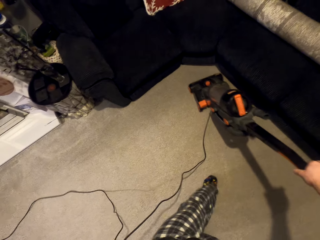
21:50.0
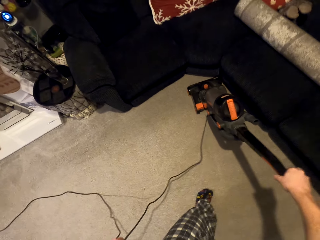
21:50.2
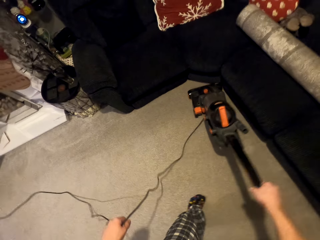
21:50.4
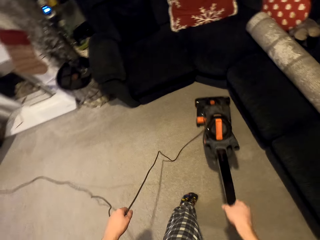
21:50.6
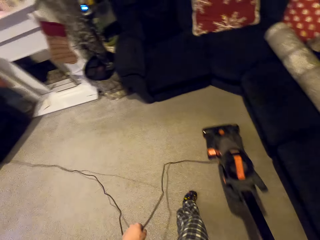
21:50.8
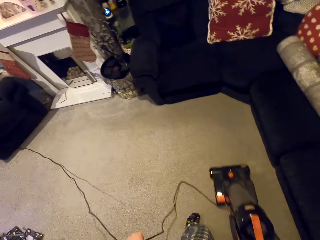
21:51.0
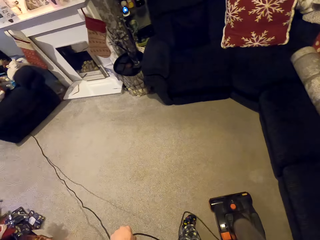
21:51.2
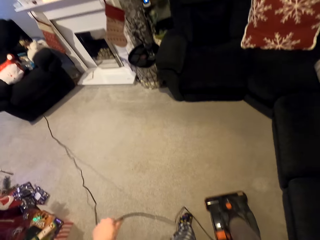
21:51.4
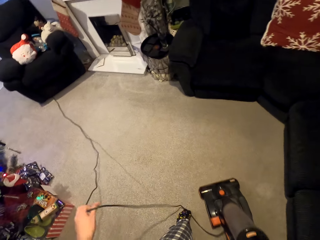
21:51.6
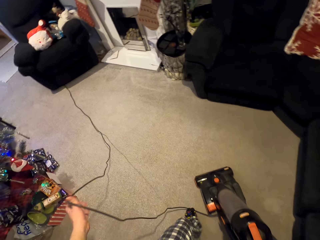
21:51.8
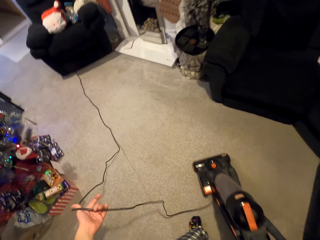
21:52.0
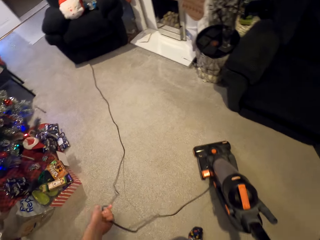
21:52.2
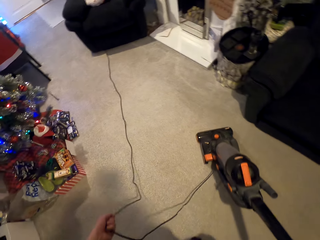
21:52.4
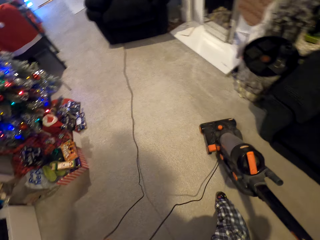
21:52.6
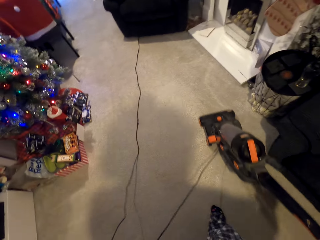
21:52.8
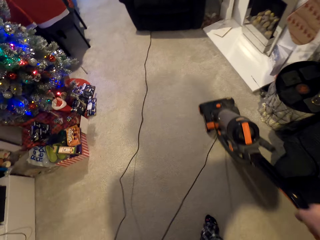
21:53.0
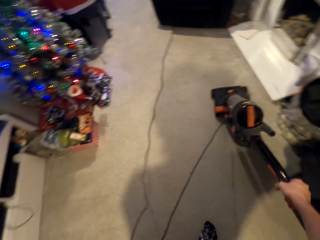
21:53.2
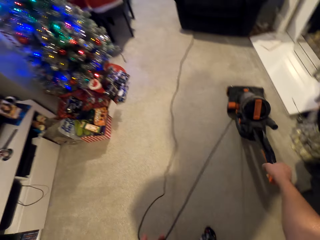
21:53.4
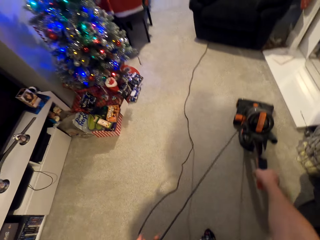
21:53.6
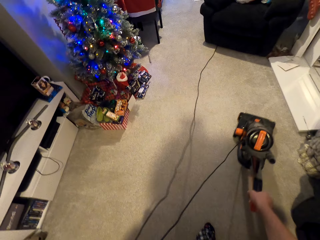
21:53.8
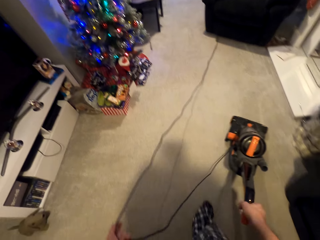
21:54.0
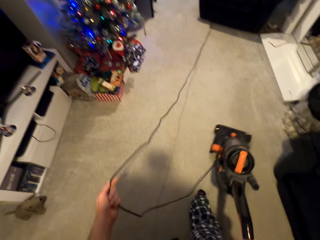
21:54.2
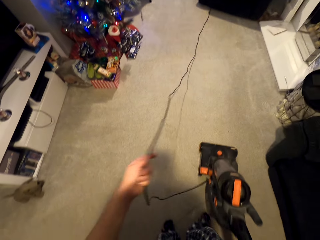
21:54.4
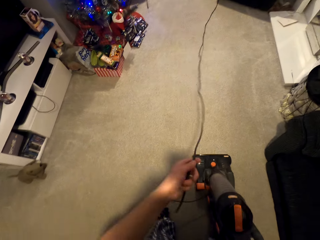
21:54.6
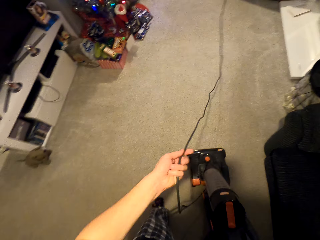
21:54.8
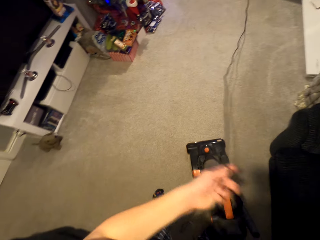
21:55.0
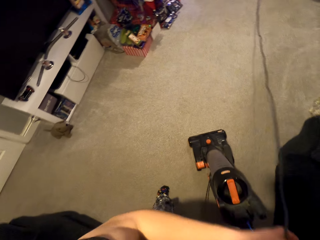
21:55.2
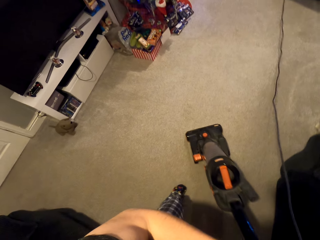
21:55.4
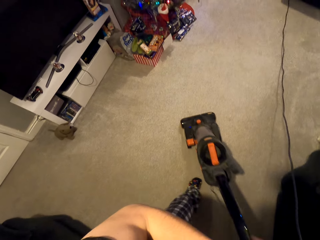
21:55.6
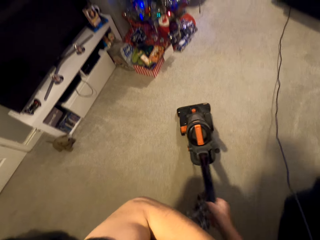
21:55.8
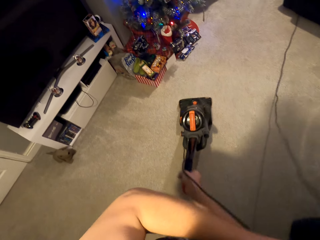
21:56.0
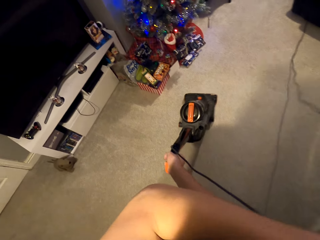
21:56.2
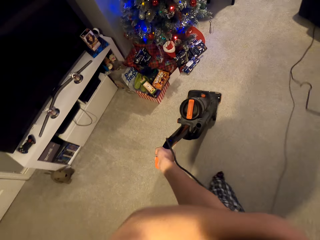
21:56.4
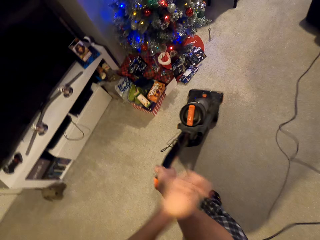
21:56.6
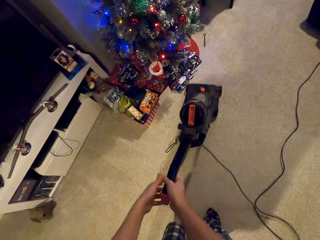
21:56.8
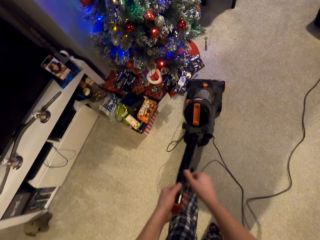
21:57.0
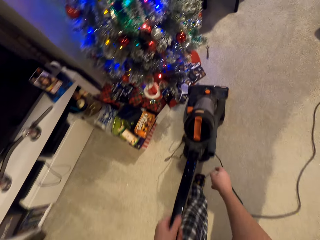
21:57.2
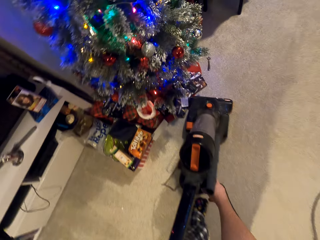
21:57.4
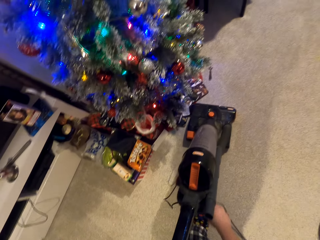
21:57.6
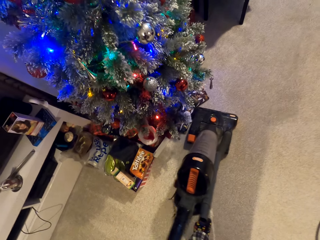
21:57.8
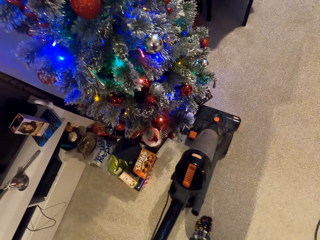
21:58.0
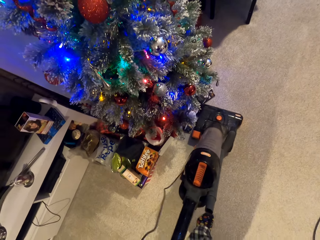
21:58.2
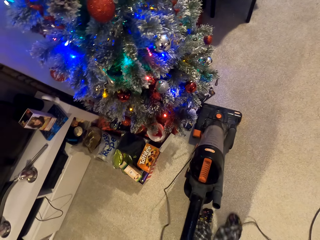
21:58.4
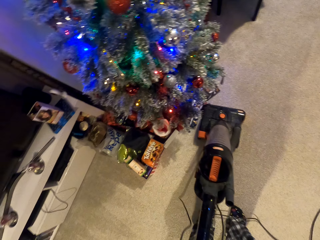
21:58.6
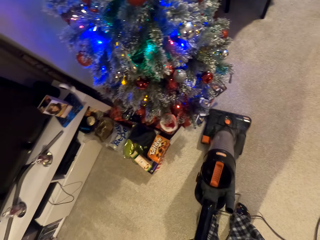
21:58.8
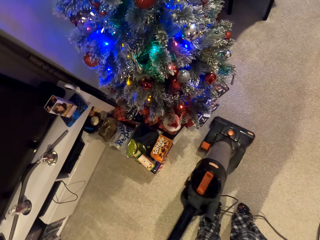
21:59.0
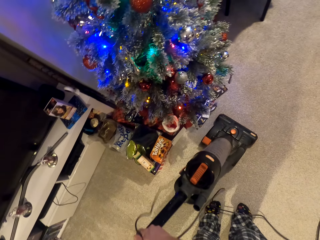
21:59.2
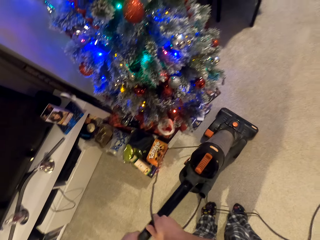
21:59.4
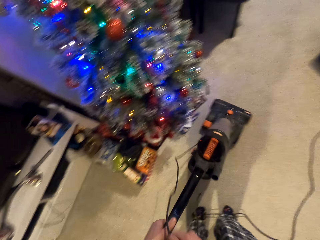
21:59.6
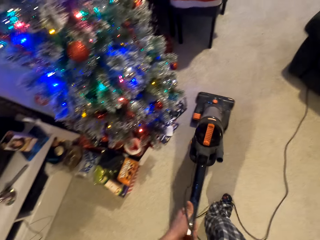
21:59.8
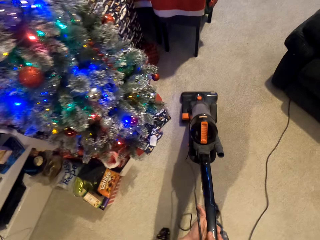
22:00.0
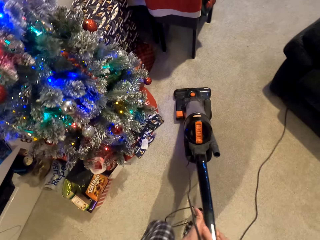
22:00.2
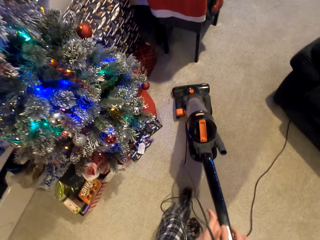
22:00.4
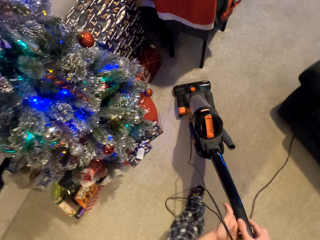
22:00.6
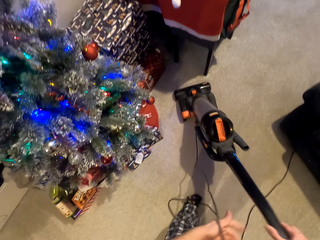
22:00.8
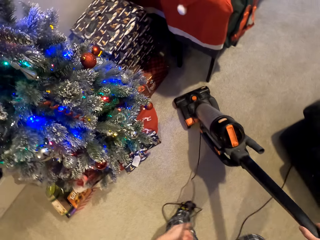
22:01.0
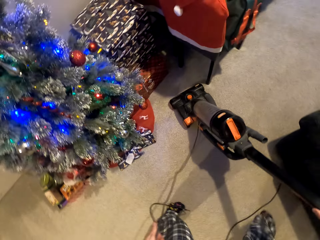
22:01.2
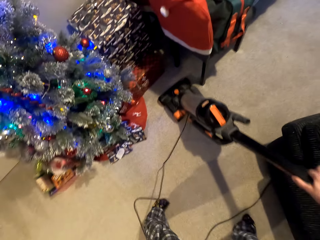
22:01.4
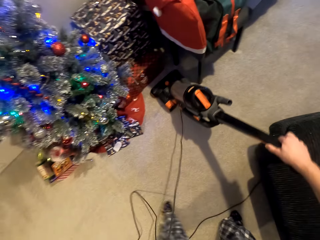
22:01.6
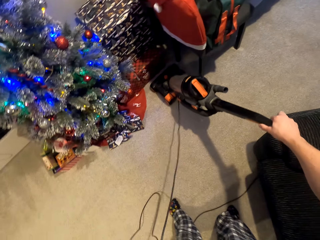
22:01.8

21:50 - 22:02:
The camera wearer pulls the vacuum cleaner downwards. They move the vacuum cleaner upwards. They pull the vacuum cleaner downwards. They move the vacuum cleaner upwards. They pick the wire from the carpet. They pull the vacuum cleaner downwards. They move the vacuum cleaner upwards.

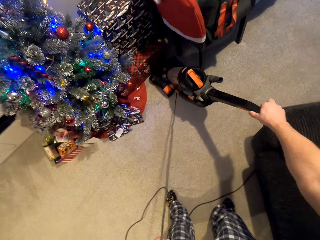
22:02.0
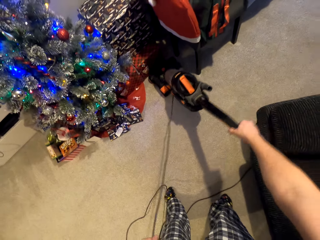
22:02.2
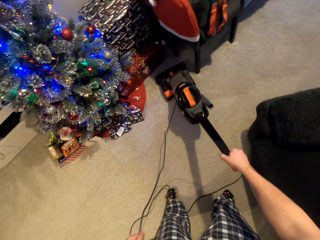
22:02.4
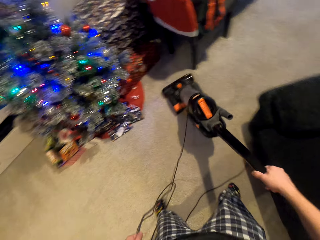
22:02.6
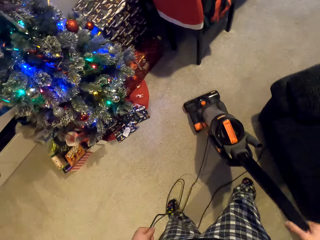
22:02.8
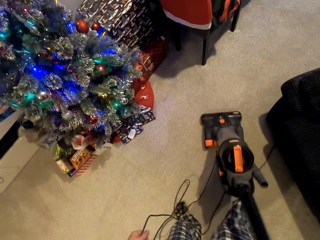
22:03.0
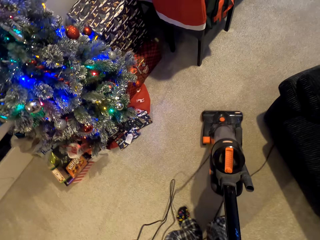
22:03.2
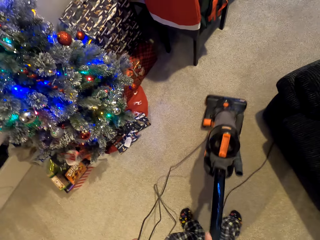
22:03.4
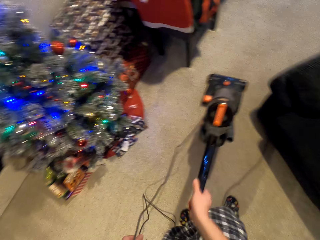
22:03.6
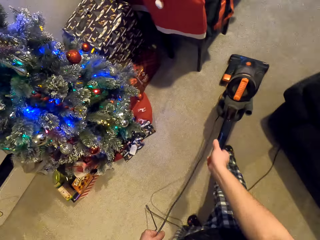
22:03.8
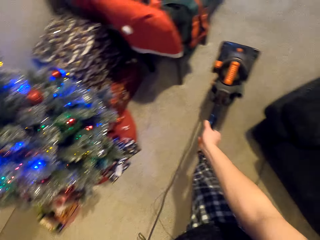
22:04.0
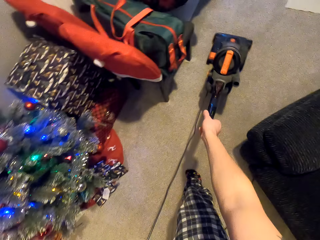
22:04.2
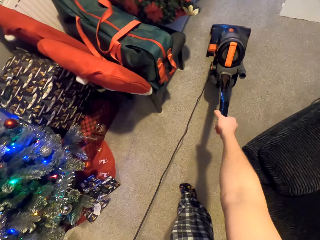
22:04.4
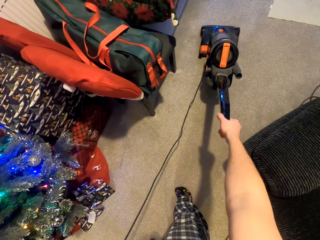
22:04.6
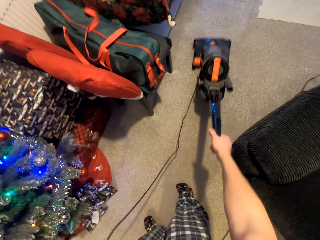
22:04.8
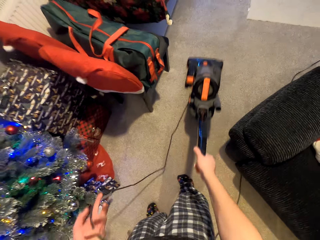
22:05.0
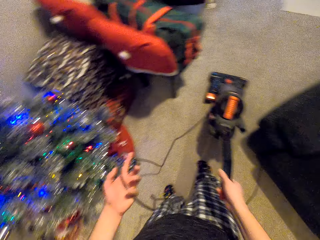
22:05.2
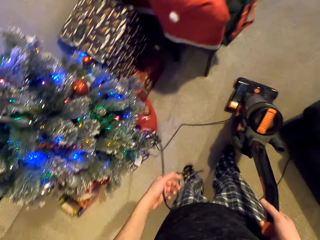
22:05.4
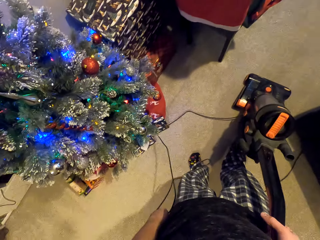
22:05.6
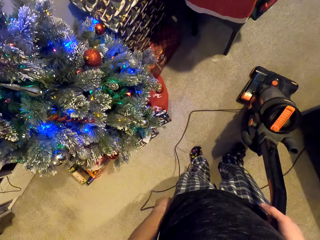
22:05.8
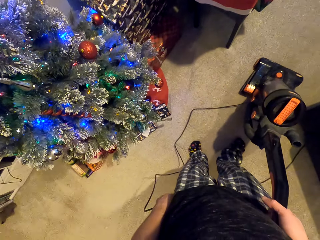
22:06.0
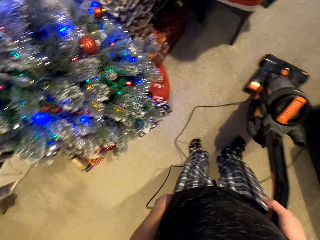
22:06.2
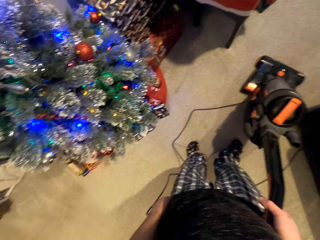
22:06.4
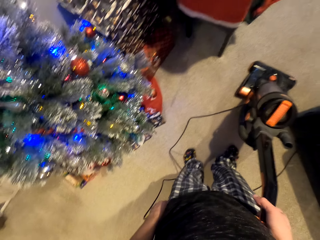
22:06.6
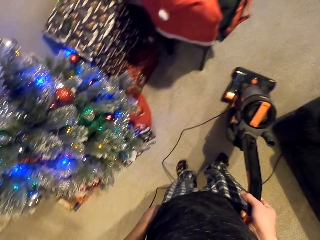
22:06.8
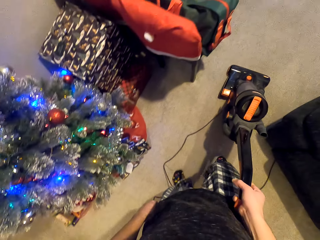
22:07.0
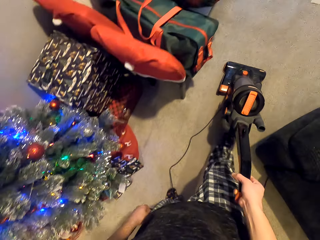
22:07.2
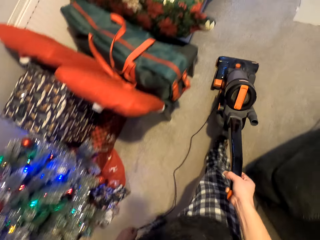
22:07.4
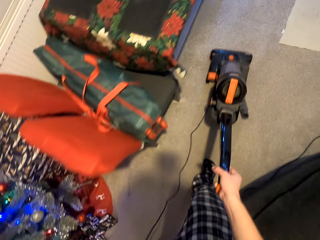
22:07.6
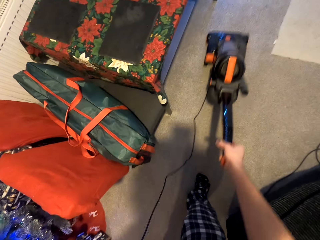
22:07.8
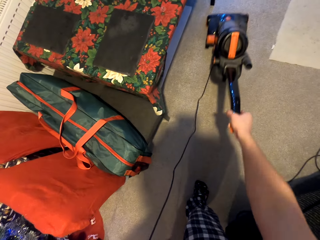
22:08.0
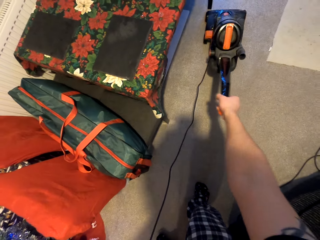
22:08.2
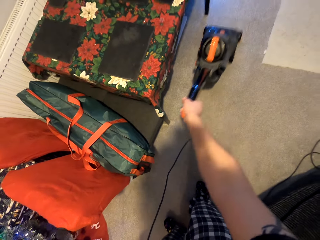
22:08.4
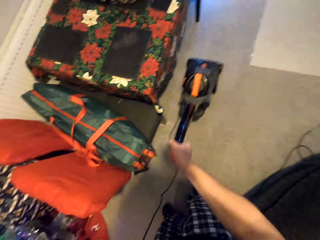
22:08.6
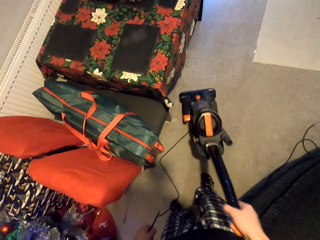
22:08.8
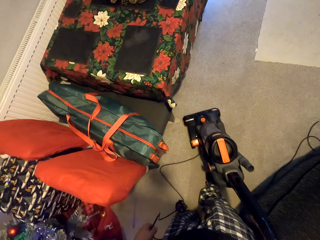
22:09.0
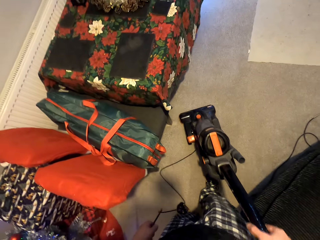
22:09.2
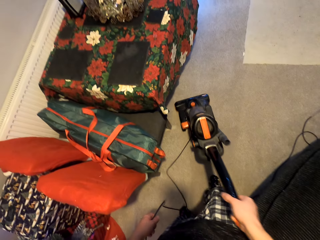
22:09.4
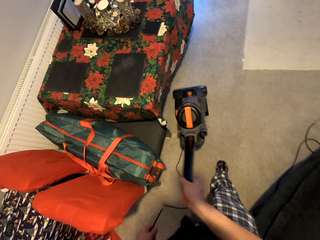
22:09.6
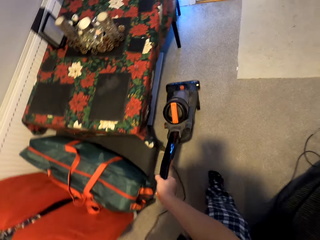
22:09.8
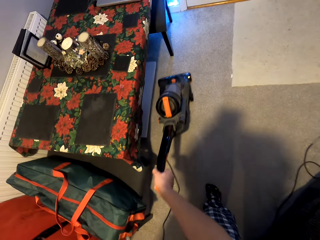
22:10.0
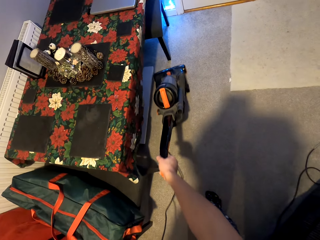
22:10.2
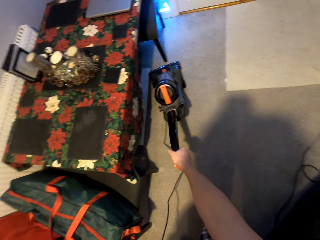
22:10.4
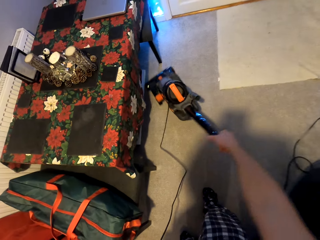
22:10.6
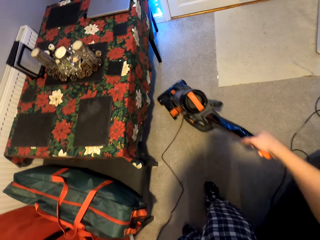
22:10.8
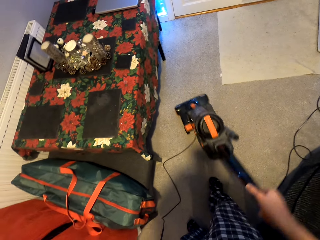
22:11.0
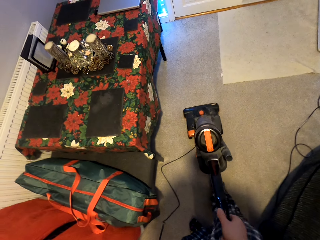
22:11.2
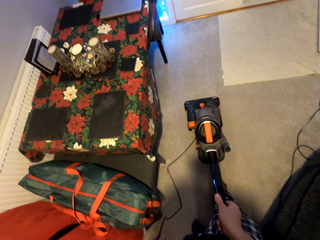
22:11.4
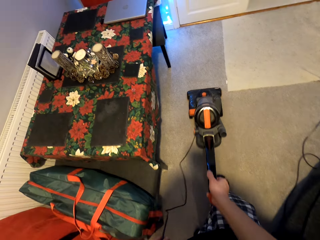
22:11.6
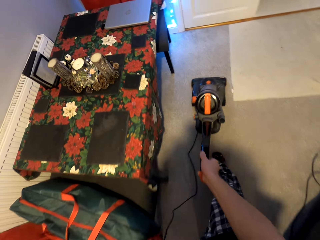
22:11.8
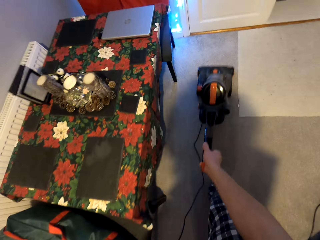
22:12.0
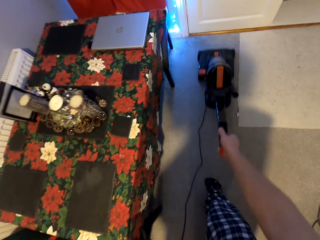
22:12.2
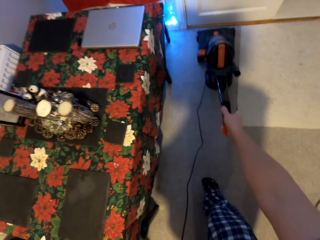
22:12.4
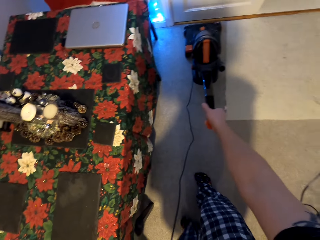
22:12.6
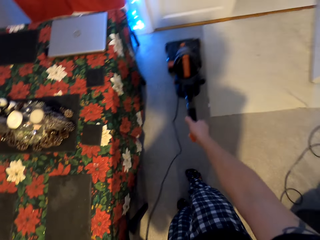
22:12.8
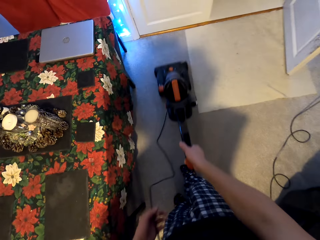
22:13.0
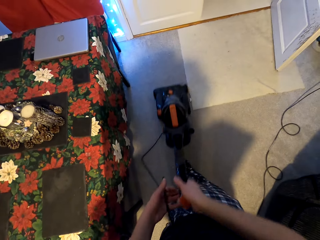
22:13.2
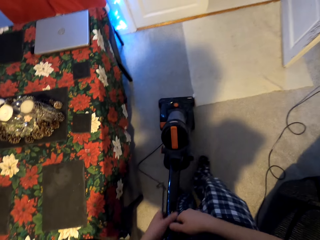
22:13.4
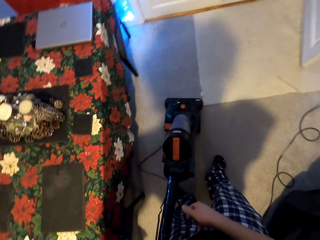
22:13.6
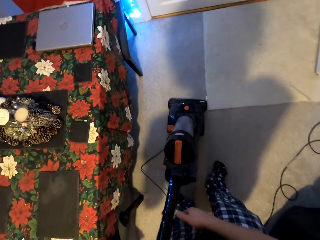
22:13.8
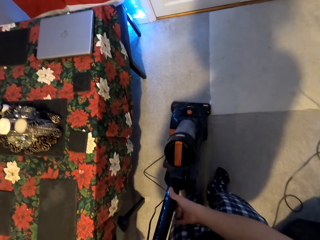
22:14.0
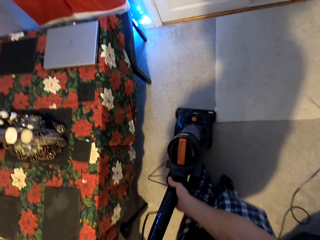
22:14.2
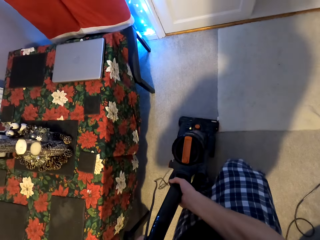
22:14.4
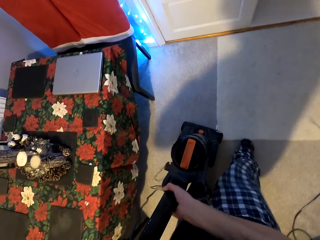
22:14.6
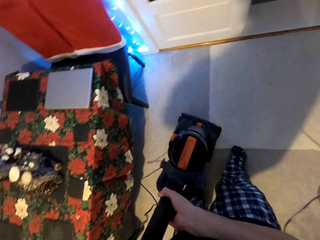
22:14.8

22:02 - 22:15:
The camera wearer pulls the vacuum cleaner downwards. They move the vacuum cleaner upwards. They pull the vacuum cleaner downwards. They move the vacuum cleaner upwards. They pull the vacuum cleaner downwards. They move the vacuum cleaner upwards. They pull the vacuum cleaner downwards. They move the vacuum cleaner upwards. They pull the vacuum cleaner downwards.
